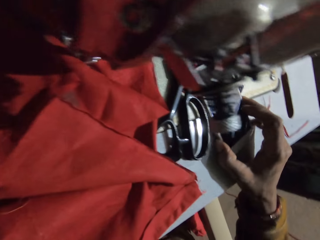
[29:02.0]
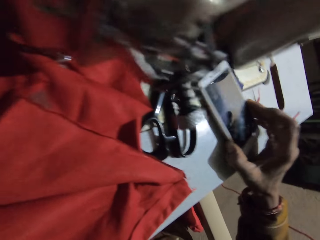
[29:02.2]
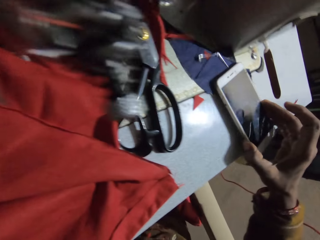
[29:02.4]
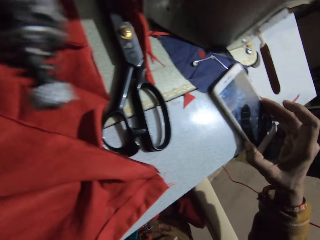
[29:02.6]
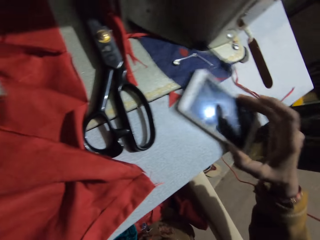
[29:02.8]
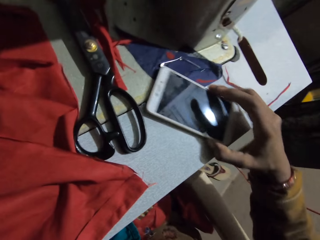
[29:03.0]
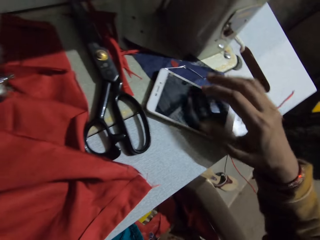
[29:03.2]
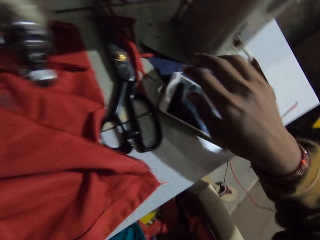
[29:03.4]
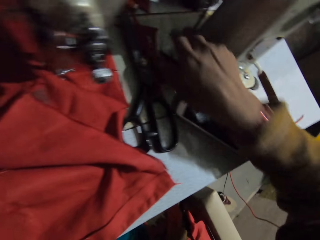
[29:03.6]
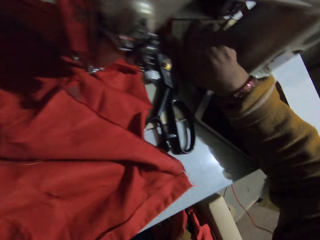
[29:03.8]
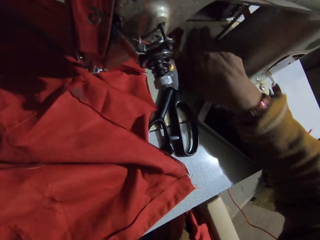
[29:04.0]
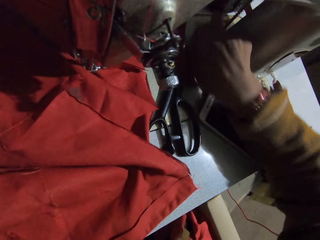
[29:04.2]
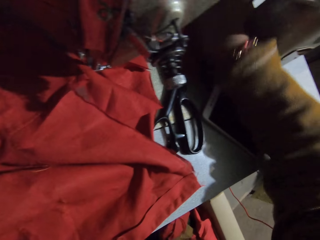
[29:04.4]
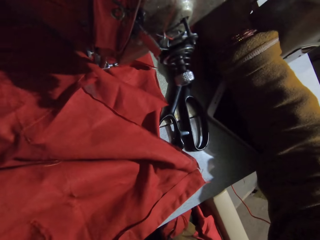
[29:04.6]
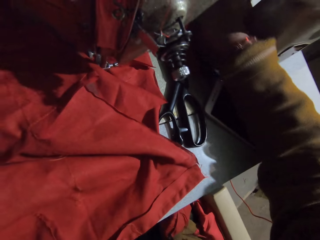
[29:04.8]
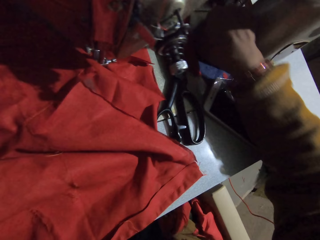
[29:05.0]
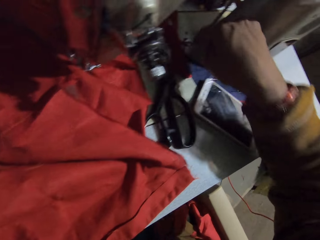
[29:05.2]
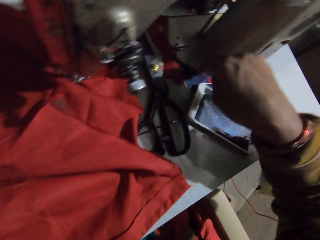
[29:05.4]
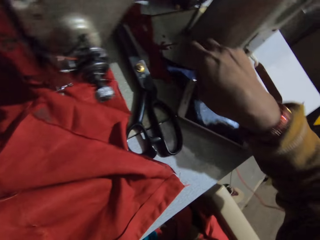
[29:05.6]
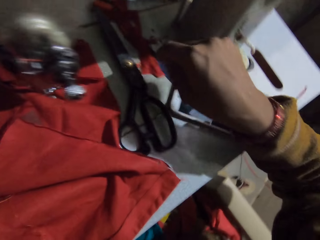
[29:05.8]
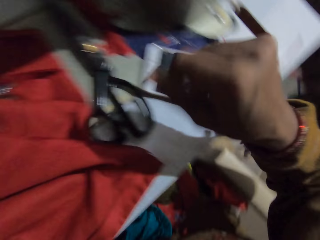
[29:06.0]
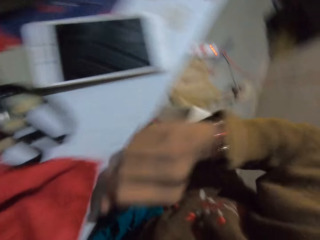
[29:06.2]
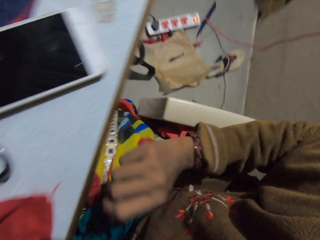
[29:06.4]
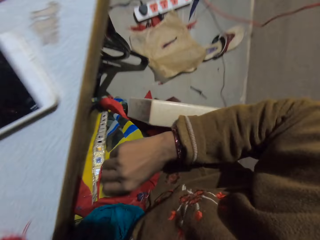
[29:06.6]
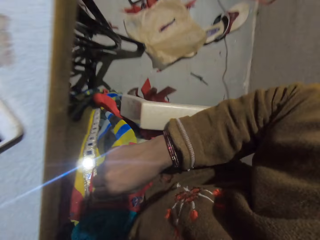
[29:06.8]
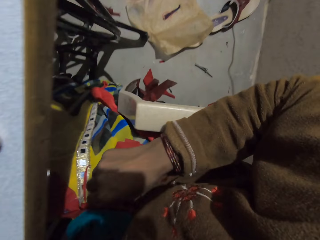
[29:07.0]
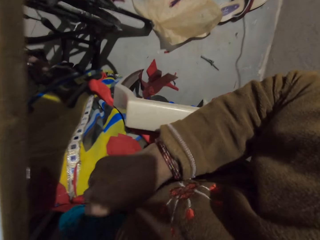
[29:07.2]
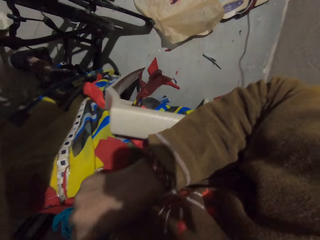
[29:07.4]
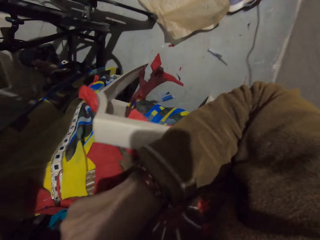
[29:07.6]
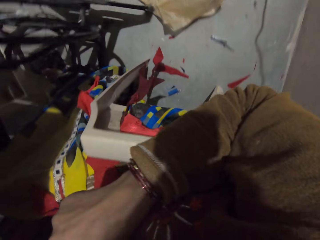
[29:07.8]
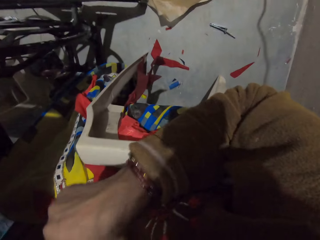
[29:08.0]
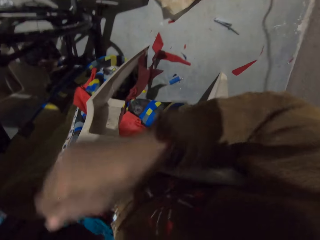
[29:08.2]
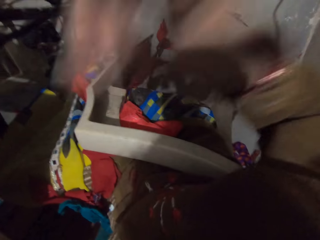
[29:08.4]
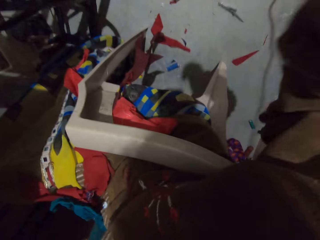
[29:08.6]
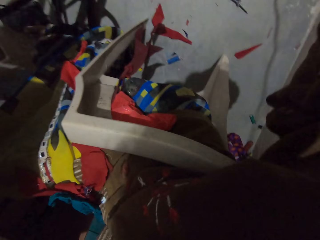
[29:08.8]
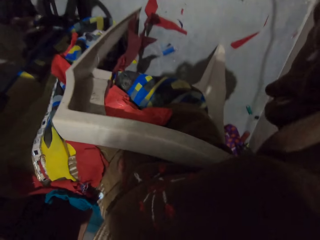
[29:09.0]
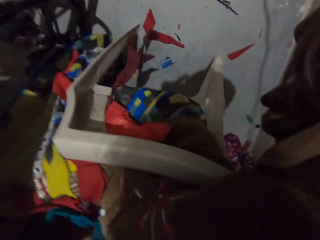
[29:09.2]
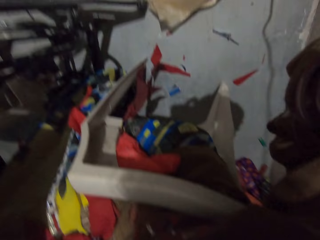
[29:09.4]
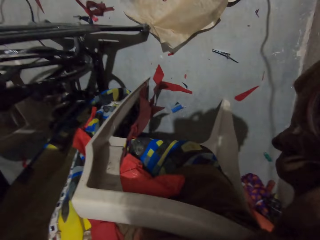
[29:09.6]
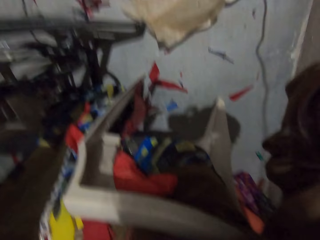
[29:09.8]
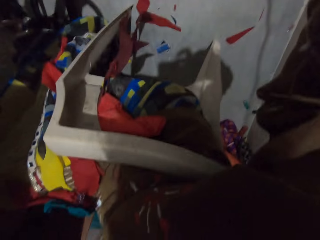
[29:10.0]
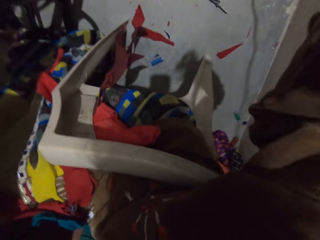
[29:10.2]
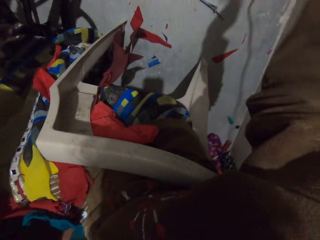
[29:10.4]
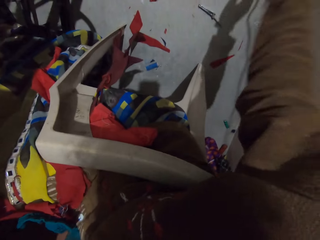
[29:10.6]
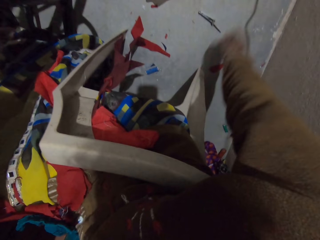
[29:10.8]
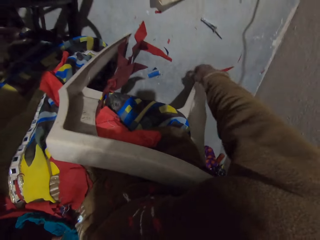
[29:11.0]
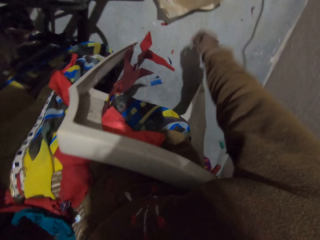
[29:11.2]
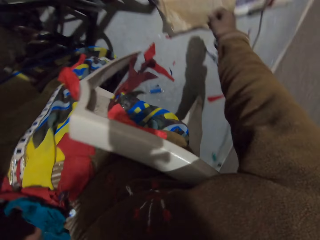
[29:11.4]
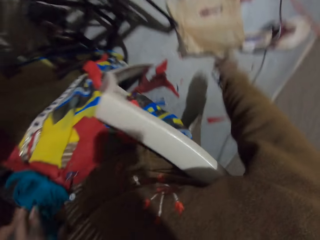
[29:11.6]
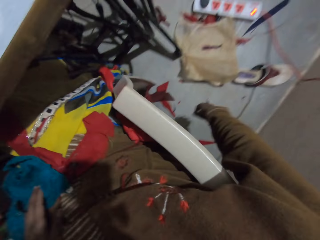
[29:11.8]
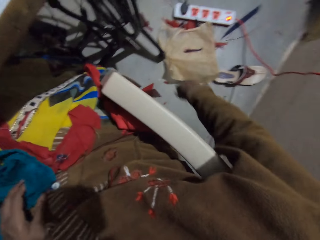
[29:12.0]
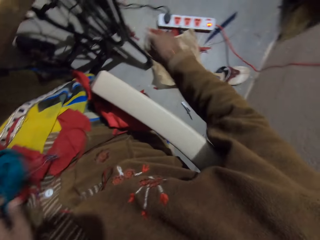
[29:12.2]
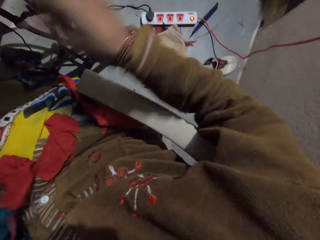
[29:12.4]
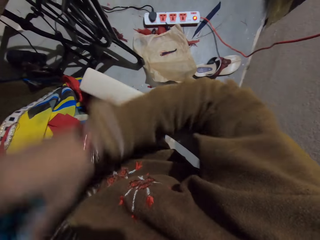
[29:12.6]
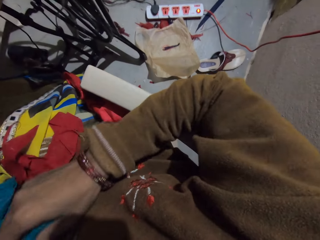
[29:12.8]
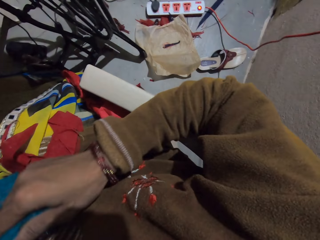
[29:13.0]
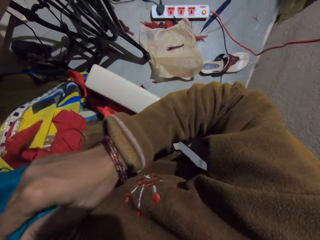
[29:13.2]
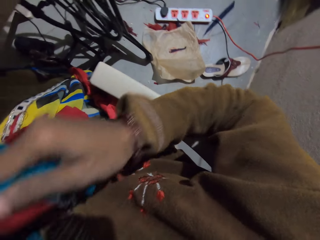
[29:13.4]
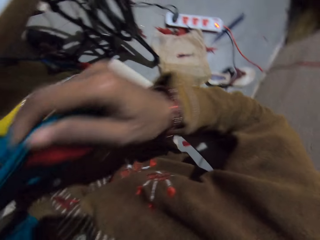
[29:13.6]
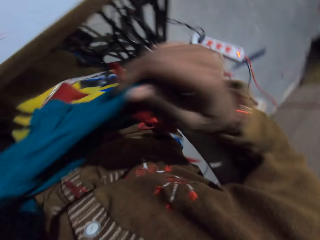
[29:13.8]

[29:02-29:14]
The camera wearer moves the phone. He touches the phone. He picks up something on the sewing table. He puts his hand on the chair. He raises the hand. He adjusts the camera. He stretches the hand.

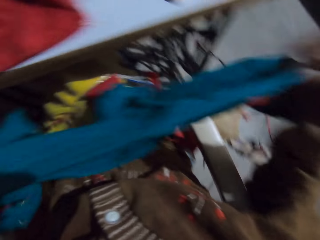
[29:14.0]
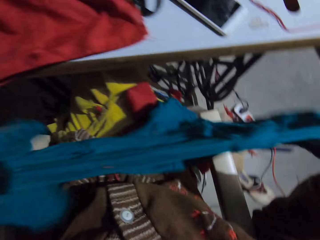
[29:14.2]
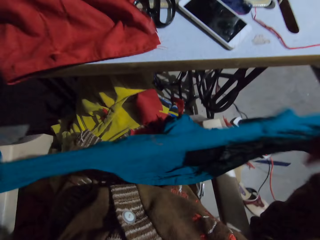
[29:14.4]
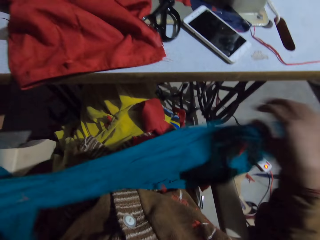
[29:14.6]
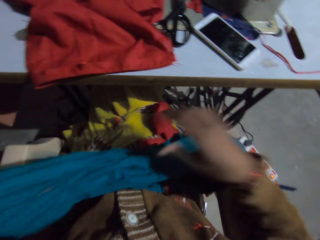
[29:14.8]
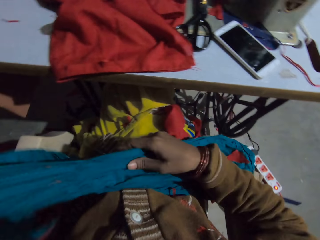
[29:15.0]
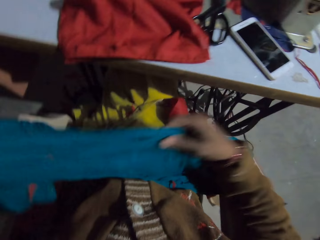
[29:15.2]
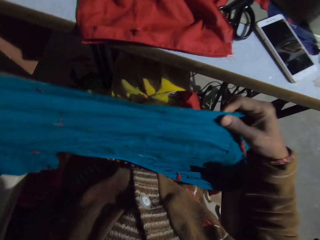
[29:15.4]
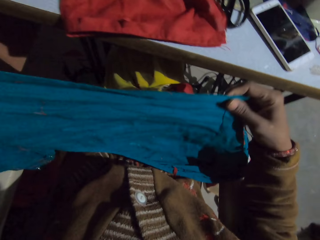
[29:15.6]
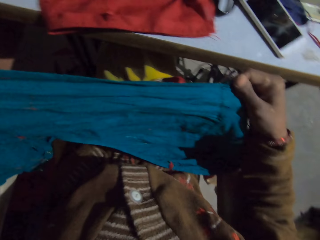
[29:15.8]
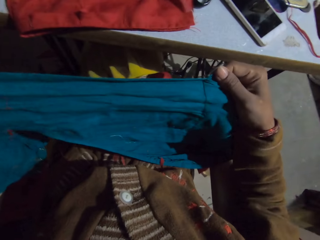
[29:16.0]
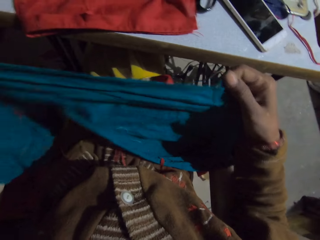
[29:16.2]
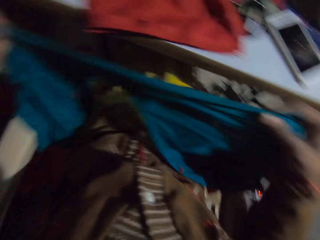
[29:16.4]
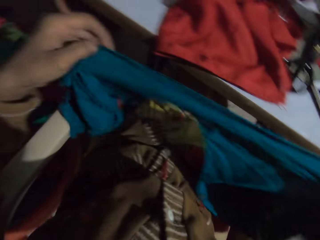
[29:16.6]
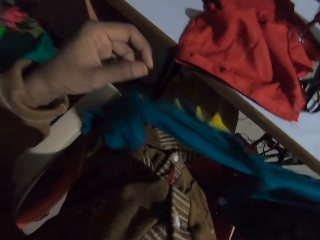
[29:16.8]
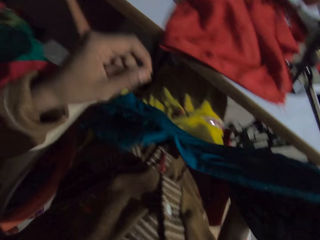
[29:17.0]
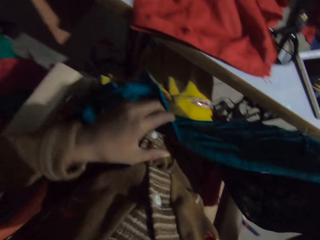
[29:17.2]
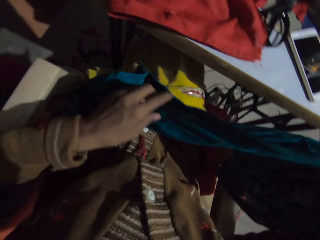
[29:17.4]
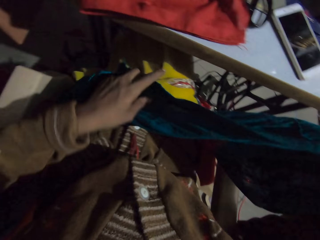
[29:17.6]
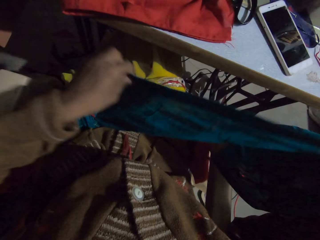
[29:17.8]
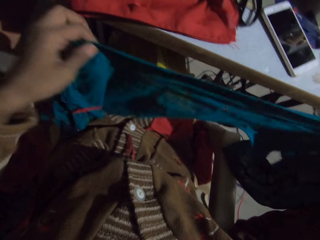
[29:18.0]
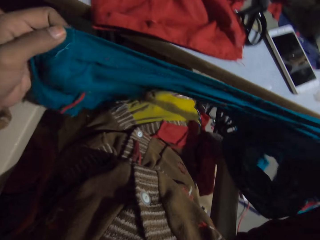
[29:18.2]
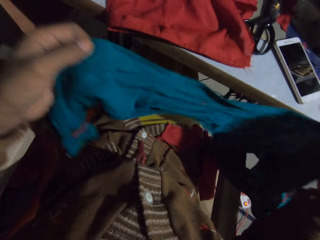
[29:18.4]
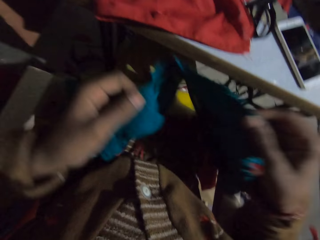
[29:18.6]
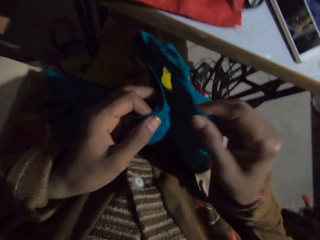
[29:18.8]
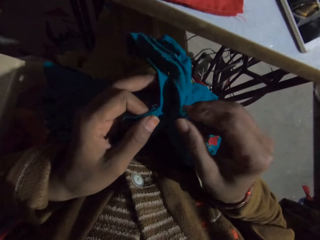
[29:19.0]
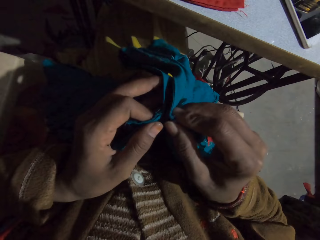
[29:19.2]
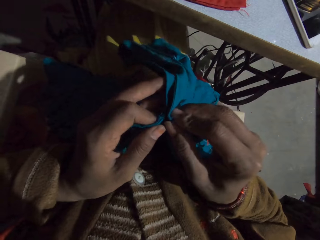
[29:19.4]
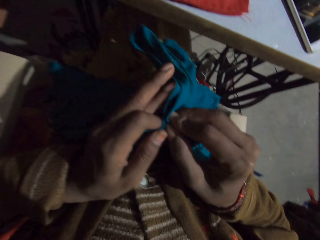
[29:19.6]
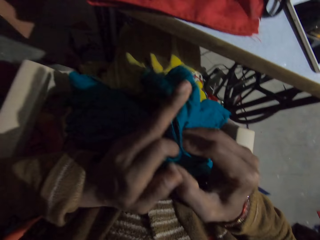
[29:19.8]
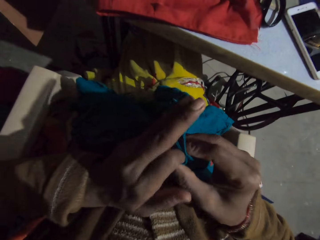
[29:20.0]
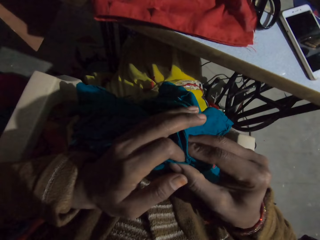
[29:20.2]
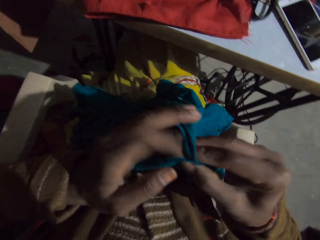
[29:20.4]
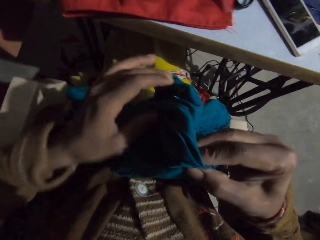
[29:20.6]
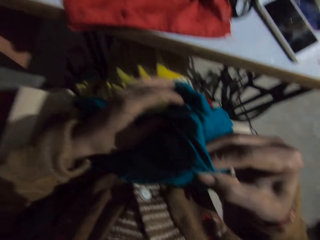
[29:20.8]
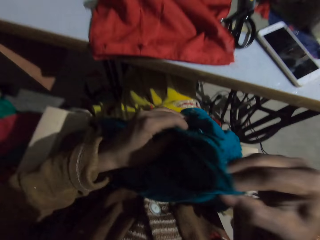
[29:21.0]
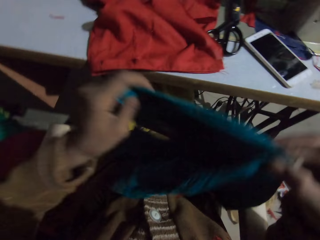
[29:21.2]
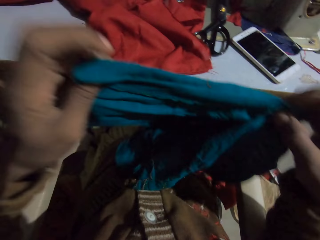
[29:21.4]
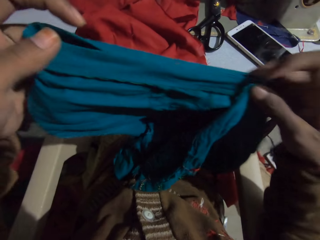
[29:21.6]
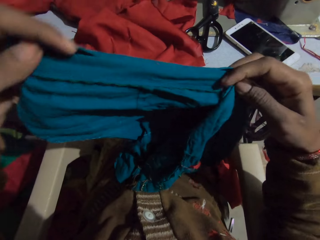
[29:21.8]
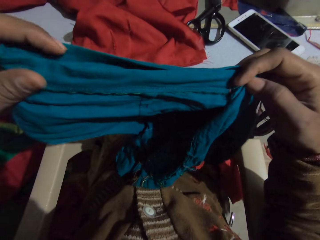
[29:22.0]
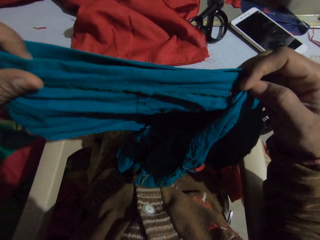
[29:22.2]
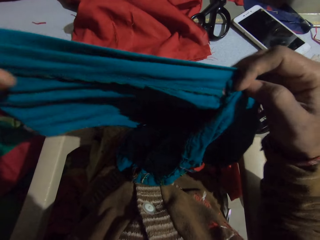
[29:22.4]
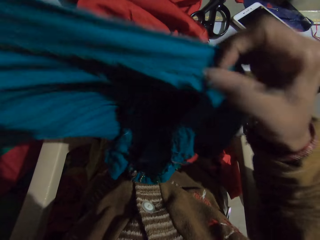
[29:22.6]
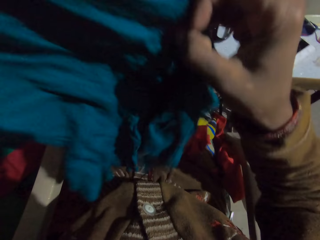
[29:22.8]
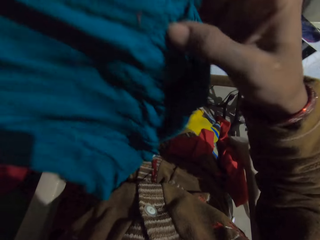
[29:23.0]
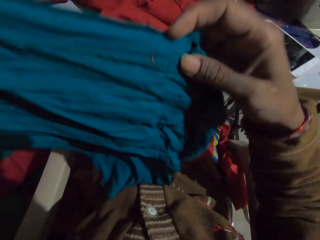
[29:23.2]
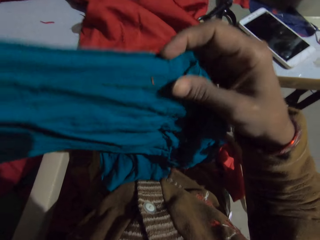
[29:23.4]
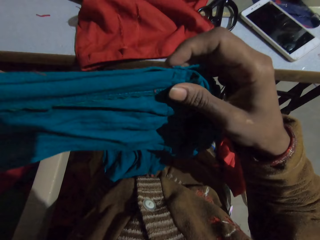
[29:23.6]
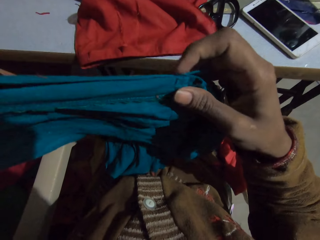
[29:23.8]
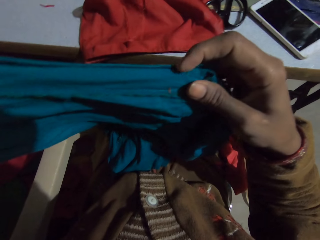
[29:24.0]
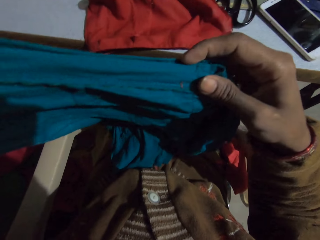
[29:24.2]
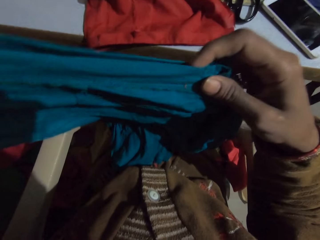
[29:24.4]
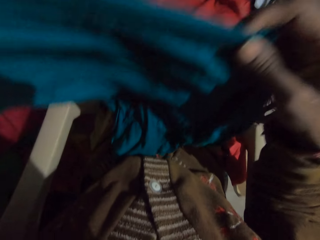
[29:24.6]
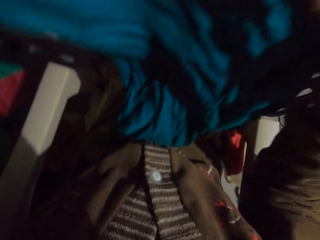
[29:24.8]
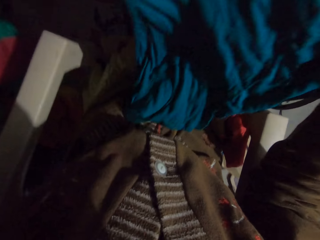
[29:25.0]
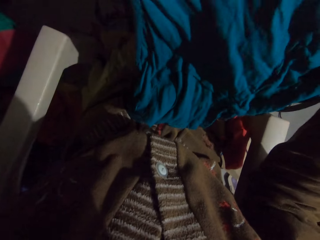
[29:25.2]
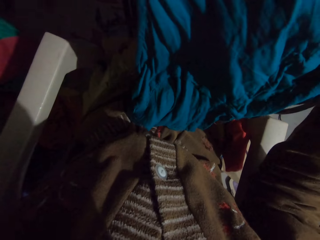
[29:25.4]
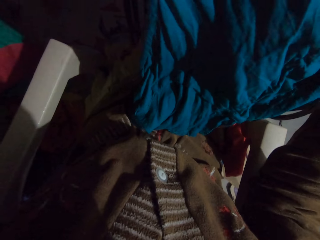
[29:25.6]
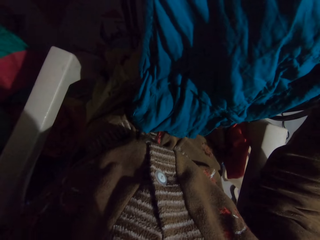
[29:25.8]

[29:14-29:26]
The camera wearer holds the cloth. They check the fabric. They stretch the cloth. They fold the cloth.
